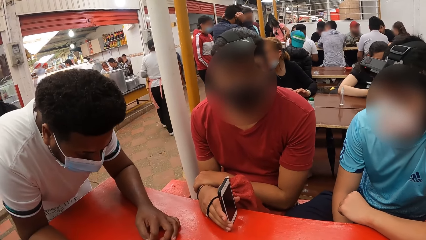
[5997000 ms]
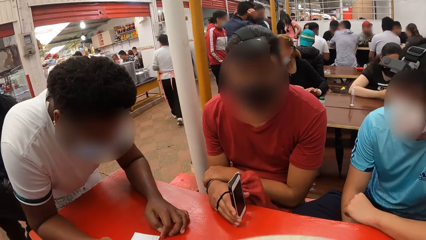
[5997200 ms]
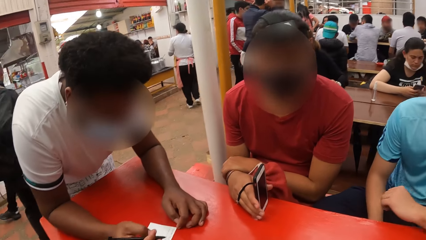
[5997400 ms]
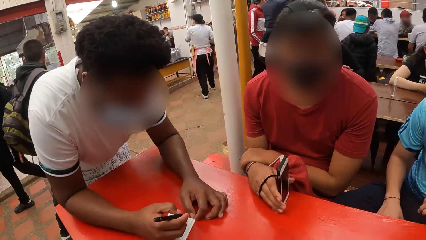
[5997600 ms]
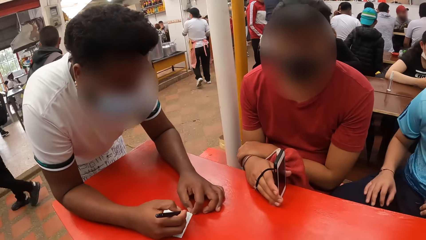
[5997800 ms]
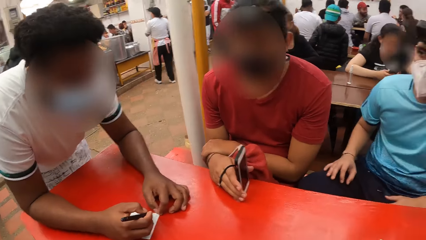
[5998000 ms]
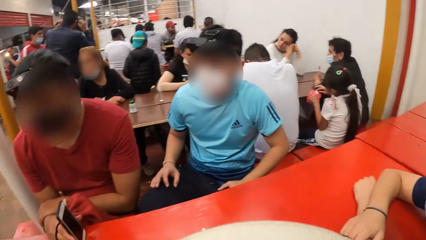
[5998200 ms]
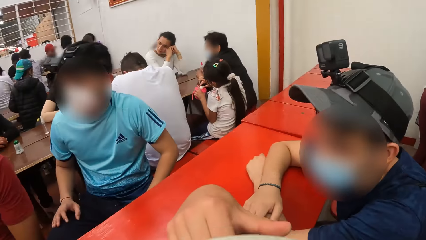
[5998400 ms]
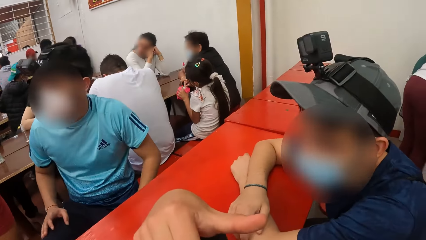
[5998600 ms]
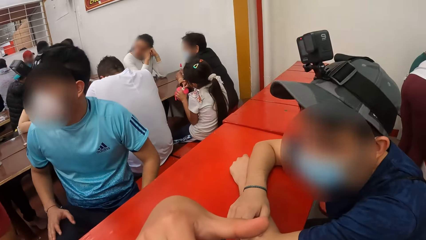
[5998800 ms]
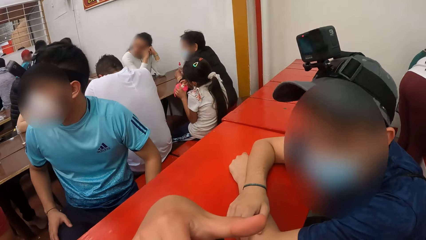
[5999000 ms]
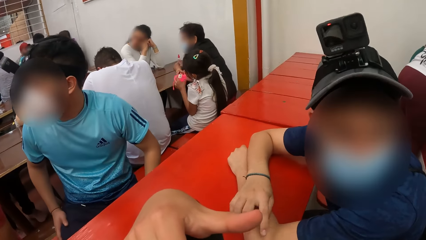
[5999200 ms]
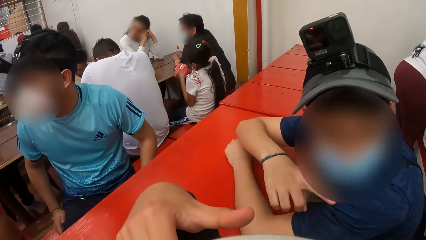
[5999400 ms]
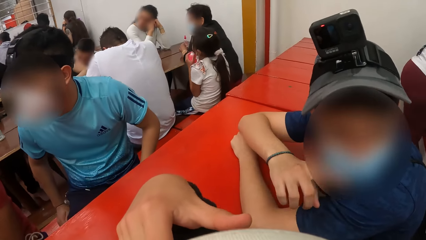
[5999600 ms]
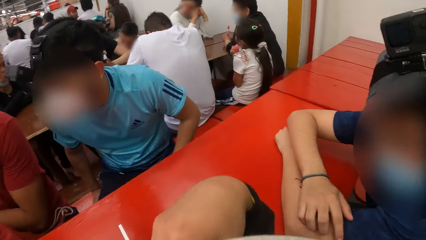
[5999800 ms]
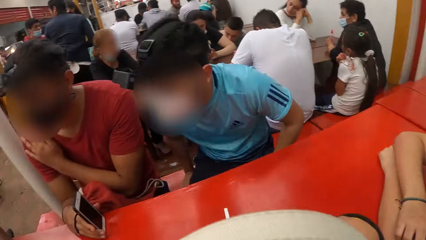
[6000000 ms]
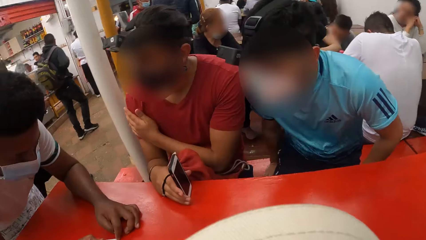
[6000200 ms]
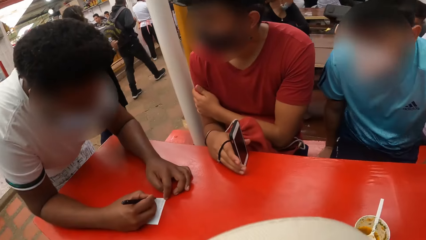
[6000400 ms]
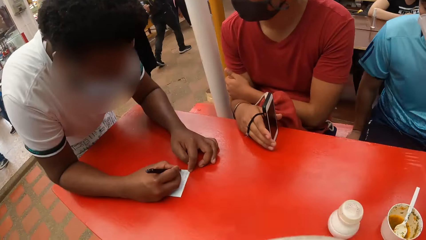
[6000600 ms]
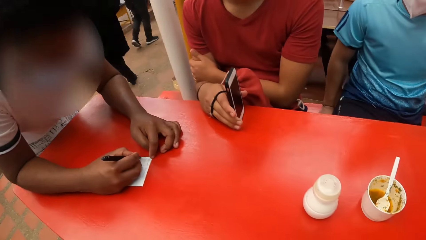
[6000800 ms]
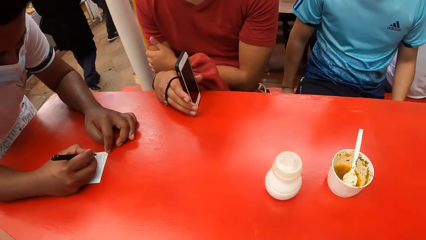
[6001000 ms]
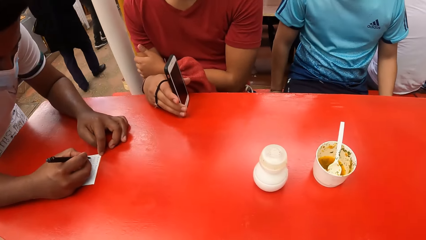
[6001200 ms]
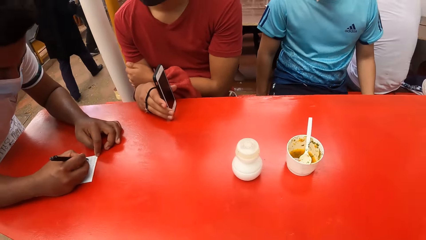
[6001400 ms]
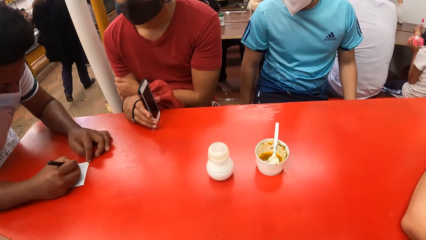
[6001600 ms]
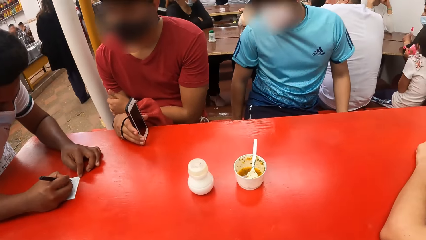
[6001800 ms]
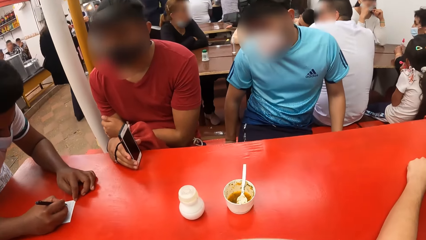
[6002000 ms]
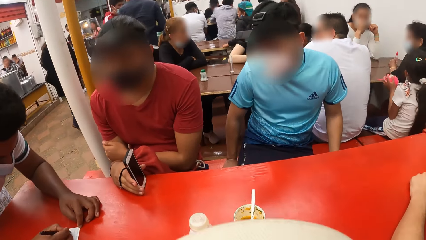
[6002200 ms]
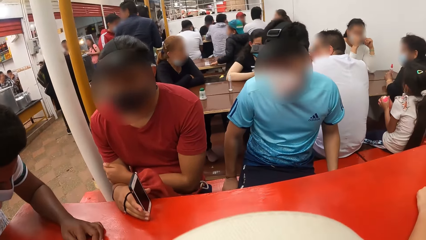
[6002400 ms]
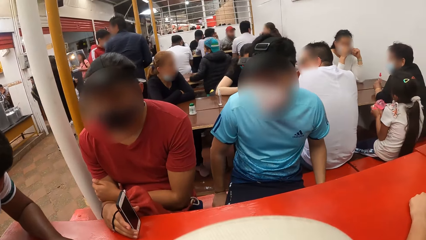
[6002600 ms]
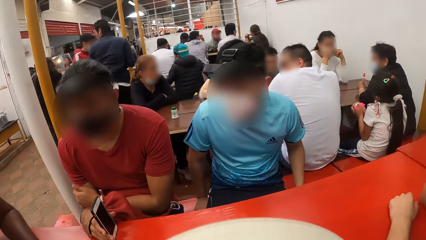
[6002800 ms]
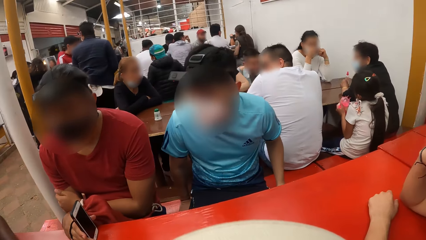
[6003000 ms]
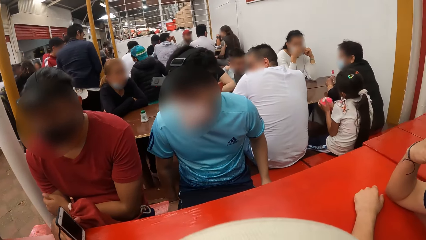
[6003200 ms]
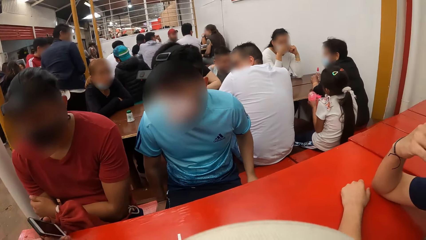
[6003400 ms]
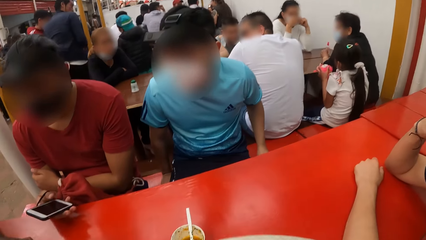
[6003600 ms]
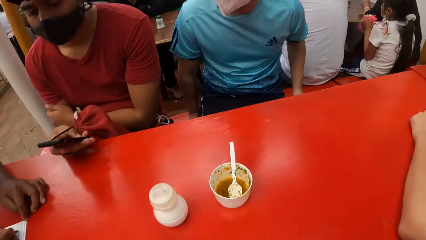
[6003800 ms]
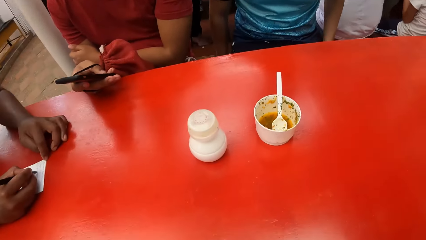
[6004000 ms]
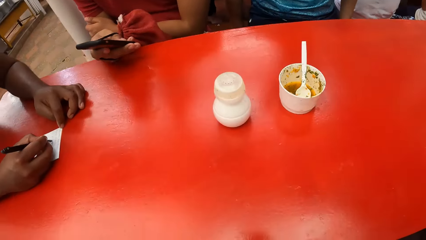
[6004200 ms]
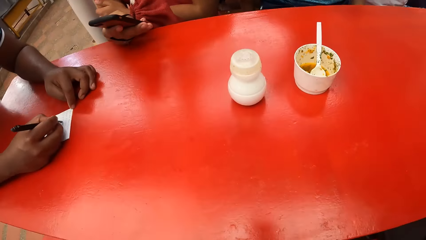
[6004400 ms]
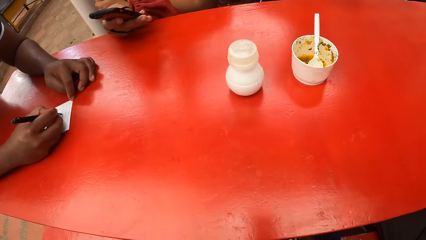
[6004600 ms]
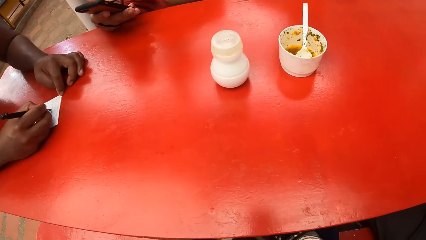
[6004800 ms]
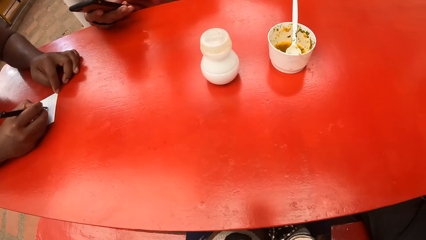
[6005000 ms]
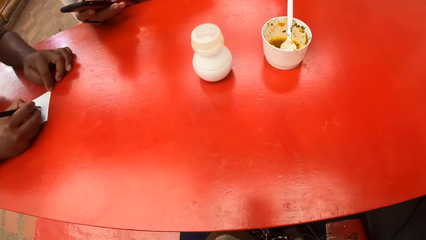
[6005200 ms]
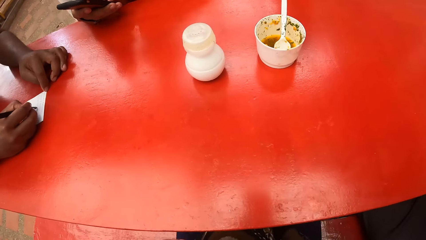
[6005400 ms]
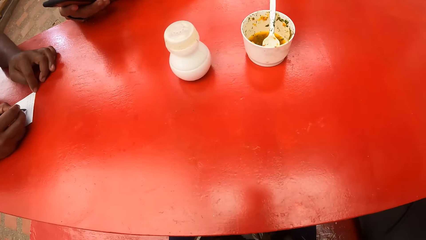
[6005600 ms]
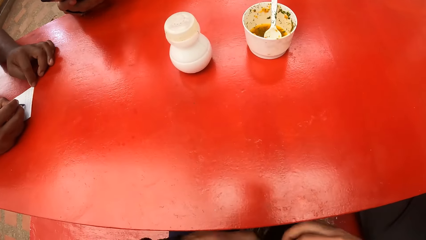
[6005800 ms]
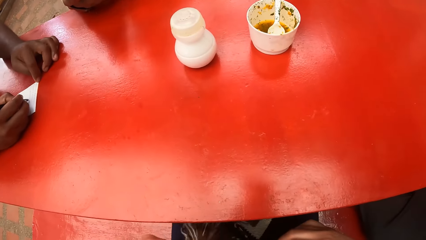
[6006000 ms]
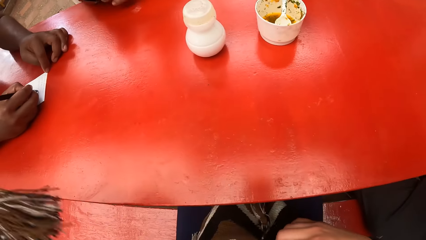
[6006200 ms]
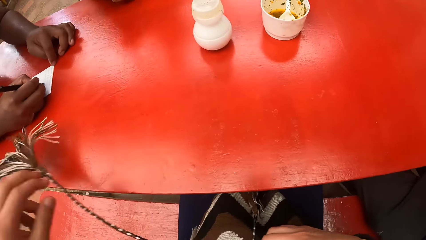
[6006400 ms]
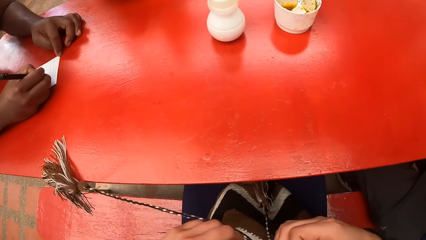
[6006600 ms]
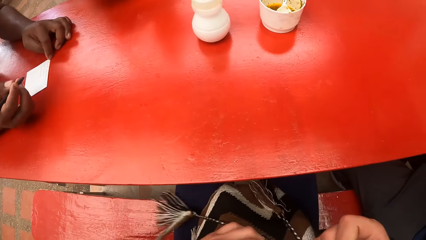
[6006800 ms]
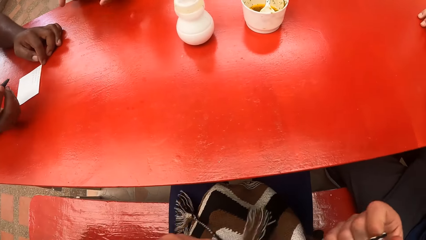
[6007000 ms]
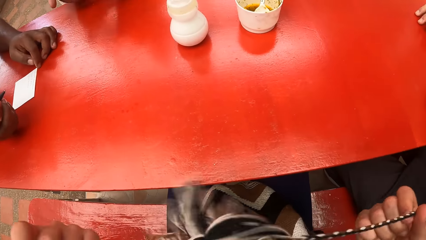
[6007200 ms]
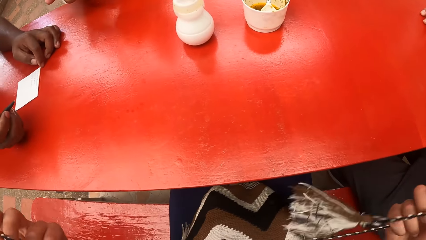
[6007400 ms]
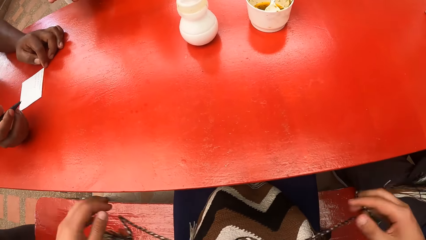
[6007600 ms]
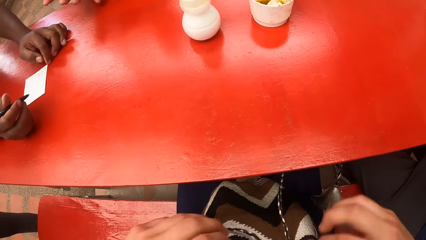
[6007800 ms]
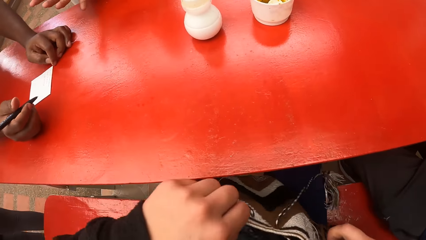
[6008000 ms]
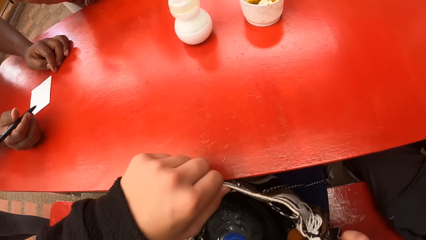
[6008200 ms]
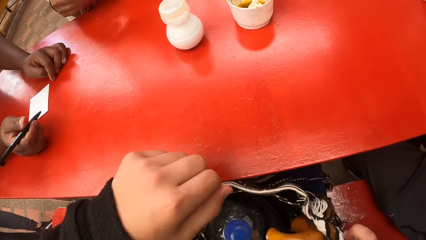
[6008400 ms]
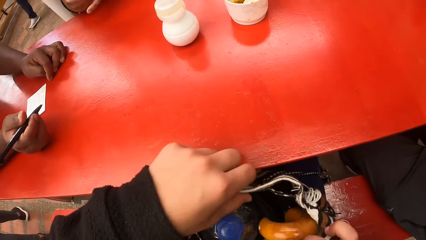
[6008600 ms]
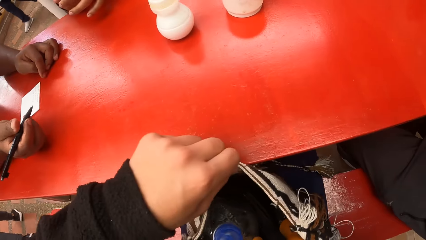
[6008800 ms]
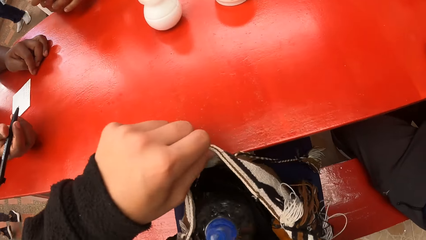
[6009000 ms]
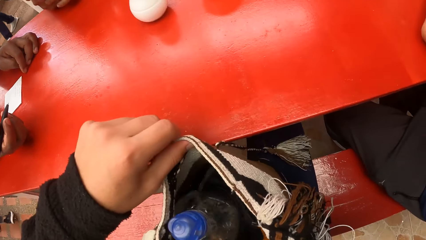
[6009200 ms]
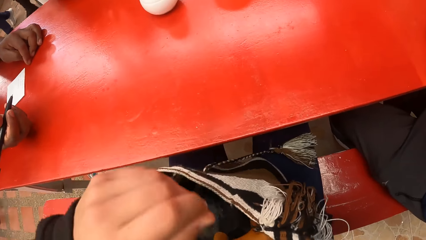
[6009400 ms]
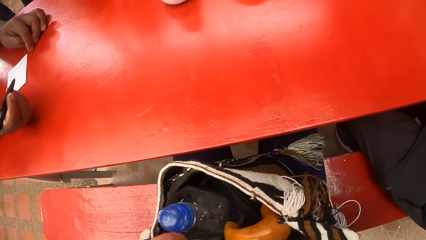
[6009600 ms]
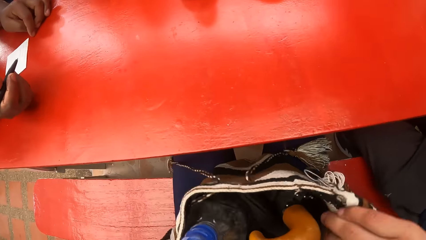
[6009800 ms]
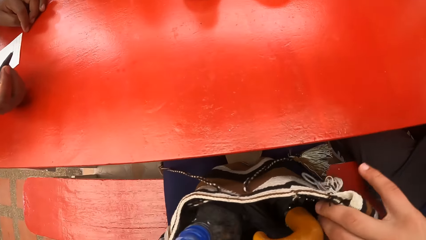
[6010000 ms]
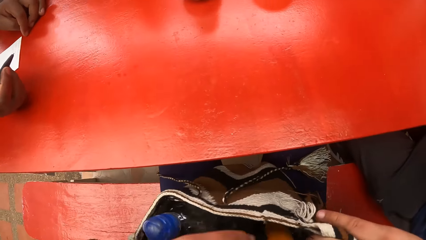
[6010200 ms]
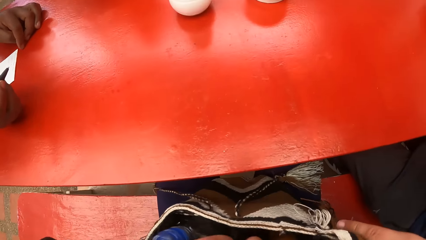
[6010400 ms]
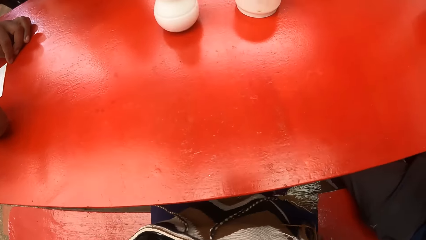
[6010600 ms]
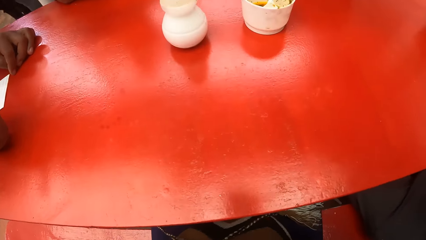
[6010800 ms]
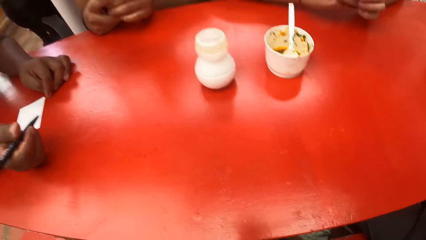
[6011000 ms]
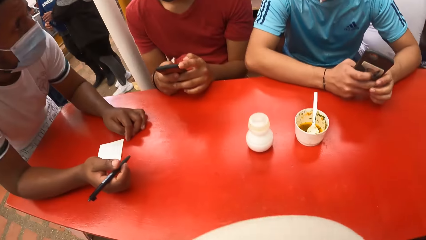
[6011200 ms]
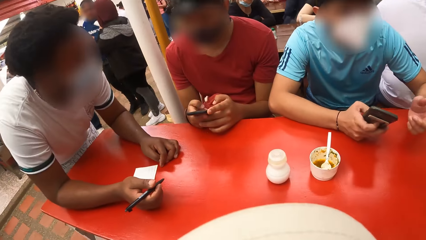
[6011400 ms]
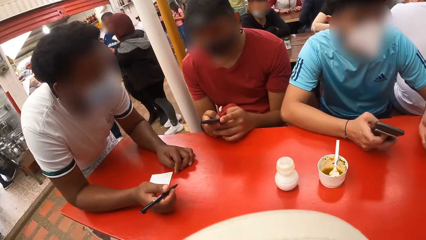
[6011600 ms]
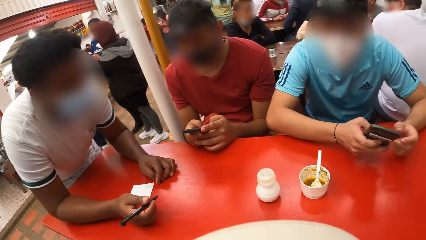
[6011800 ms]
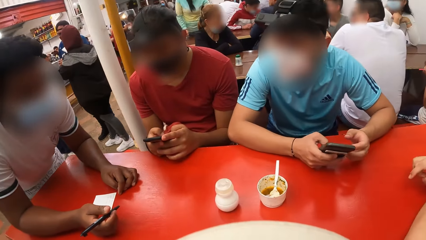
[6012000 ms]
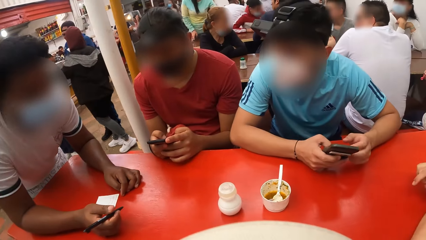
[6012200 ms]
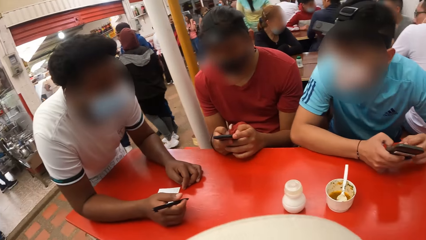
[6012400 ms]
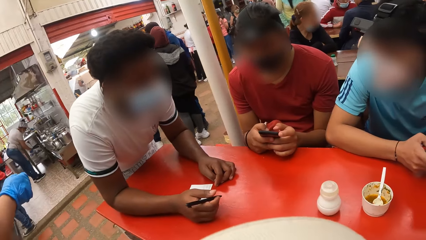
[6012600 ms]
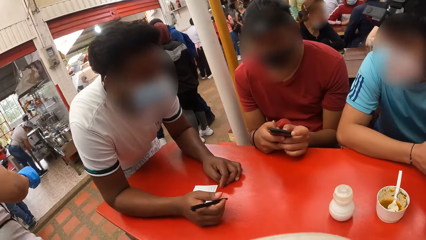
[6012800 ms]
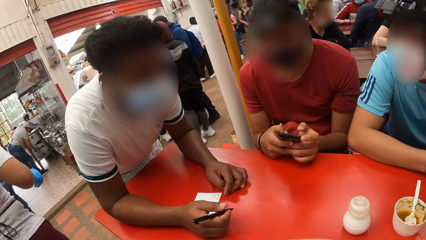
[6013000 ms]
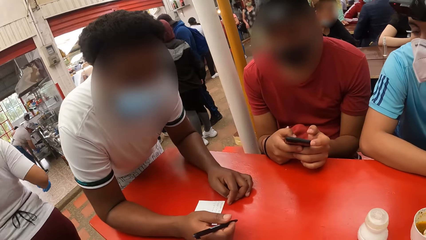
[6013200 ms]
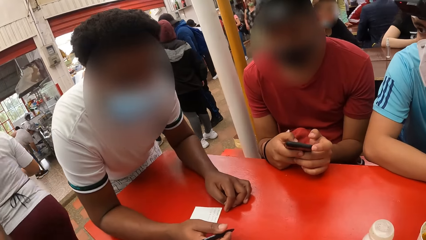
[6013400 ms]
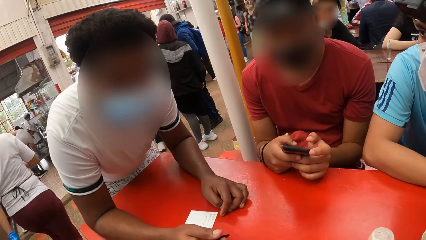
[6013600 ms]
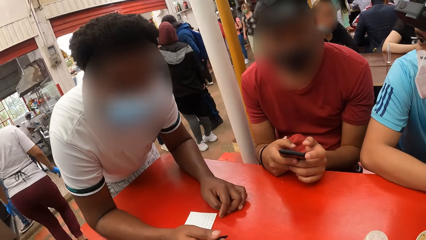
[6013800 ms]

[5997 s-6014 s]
The camera wearer looks around. A man rests hands on the thigh. The camera wearer looks around. Another man operates a mobile phone in his right hand. The camera wearer looks around. She opens a bag on her lap with her hands. Another man holds a mobile phone in his right hand.
